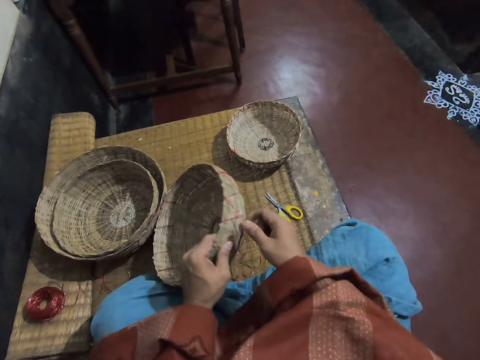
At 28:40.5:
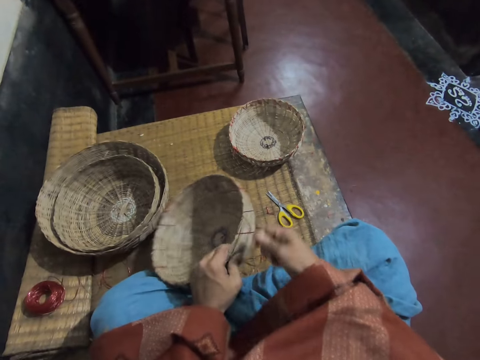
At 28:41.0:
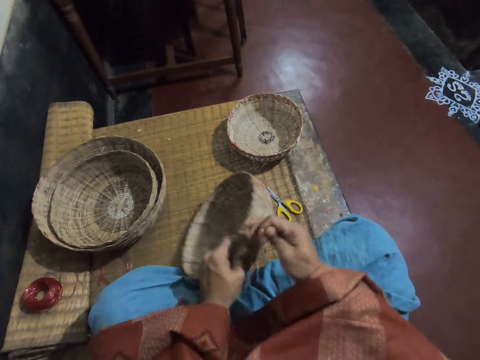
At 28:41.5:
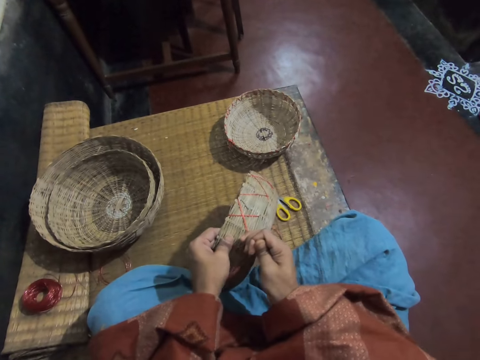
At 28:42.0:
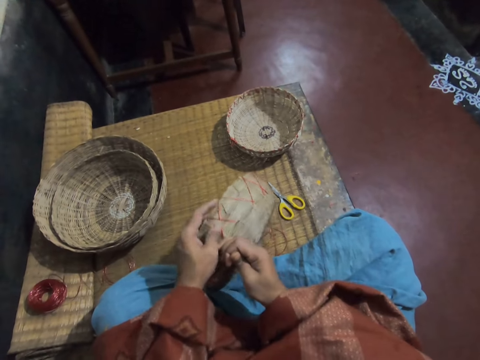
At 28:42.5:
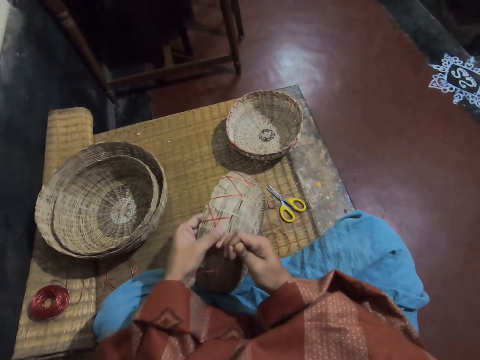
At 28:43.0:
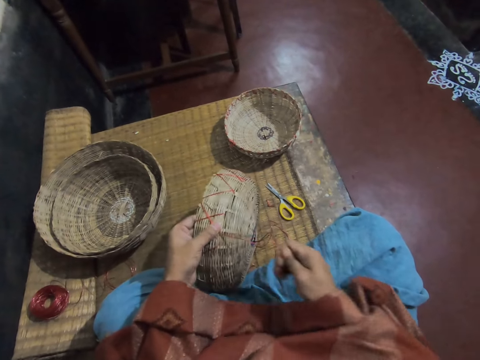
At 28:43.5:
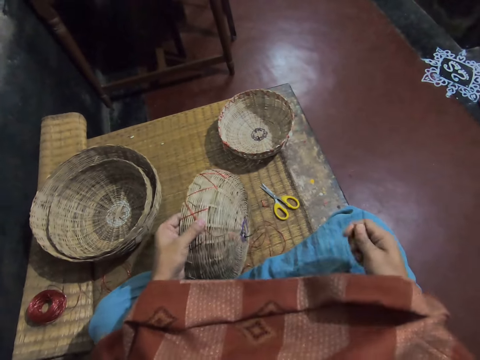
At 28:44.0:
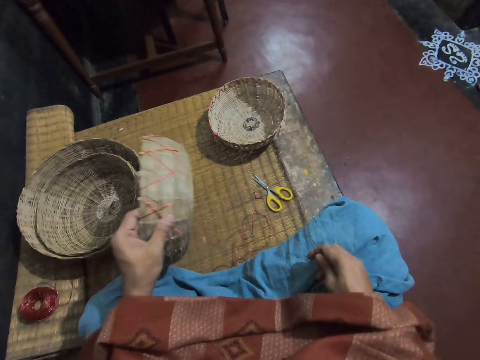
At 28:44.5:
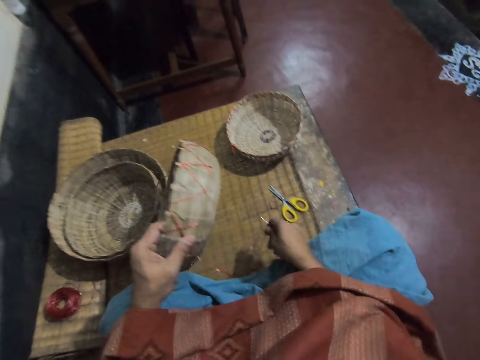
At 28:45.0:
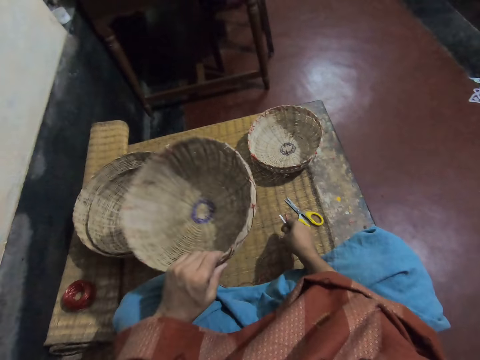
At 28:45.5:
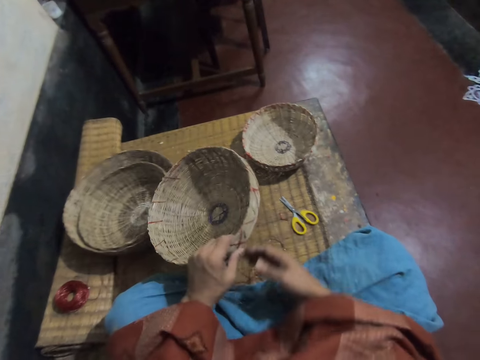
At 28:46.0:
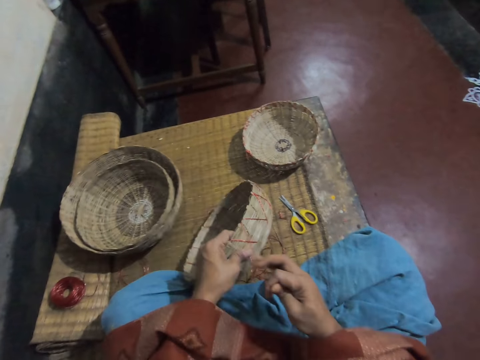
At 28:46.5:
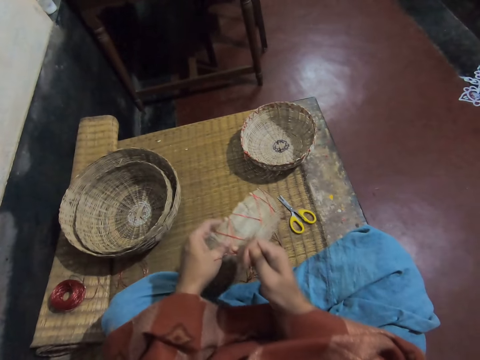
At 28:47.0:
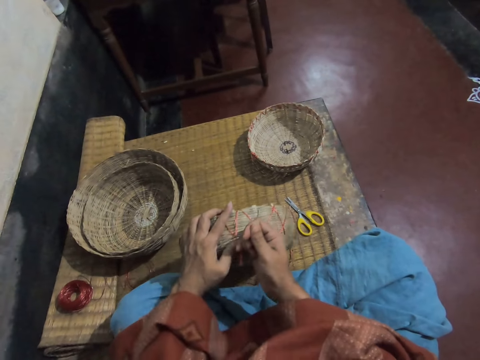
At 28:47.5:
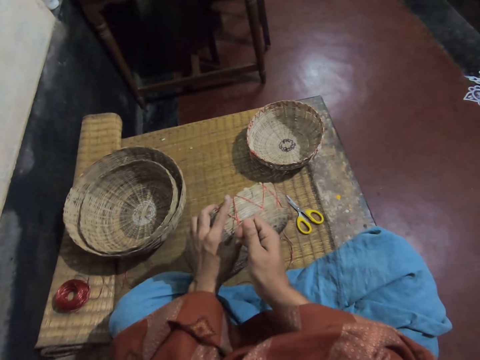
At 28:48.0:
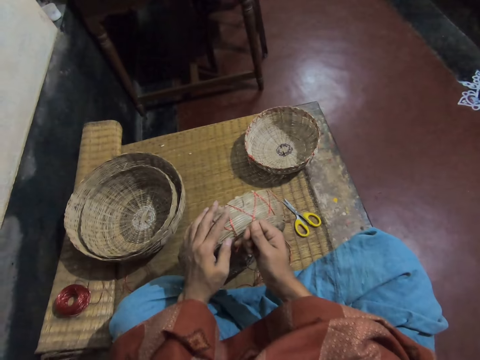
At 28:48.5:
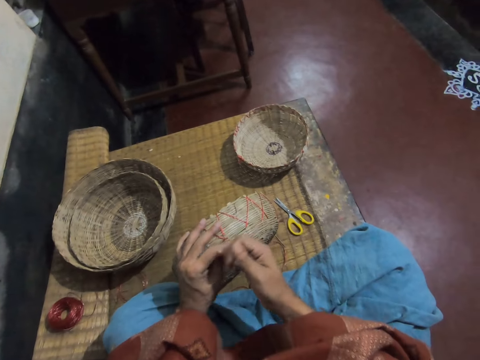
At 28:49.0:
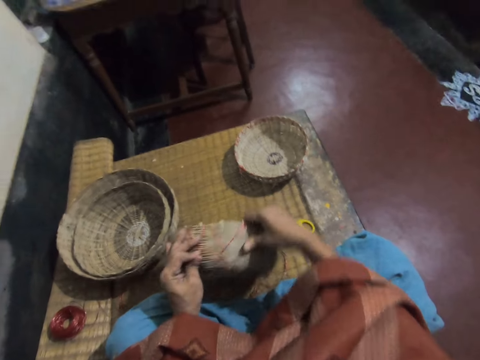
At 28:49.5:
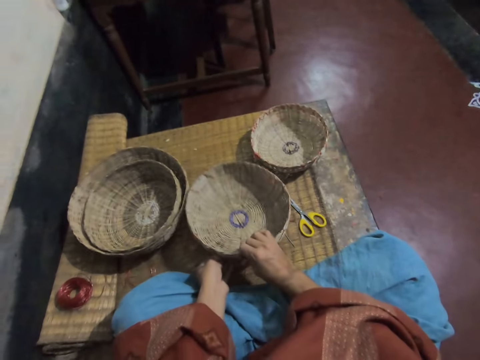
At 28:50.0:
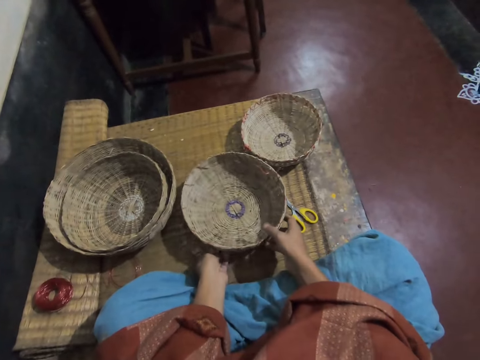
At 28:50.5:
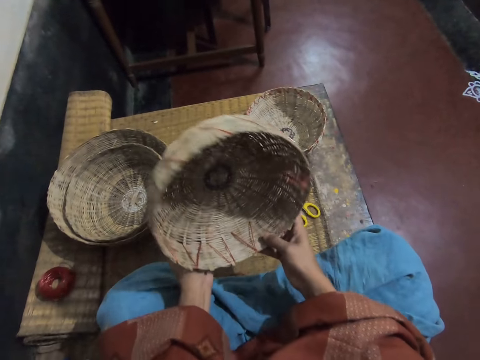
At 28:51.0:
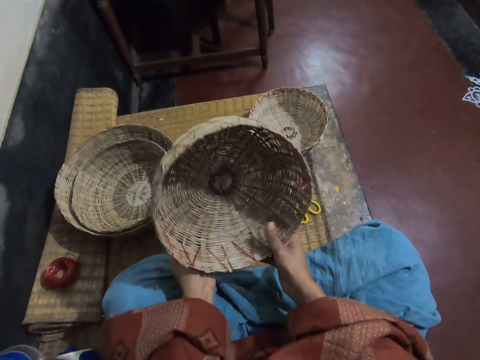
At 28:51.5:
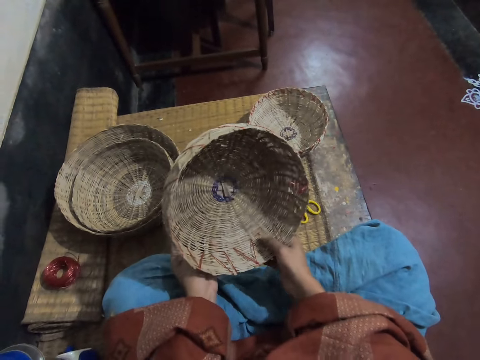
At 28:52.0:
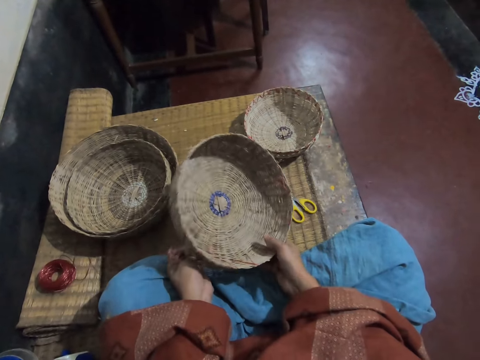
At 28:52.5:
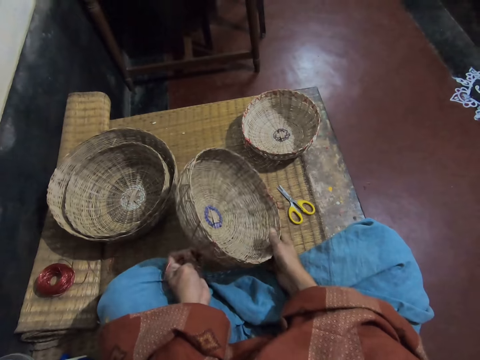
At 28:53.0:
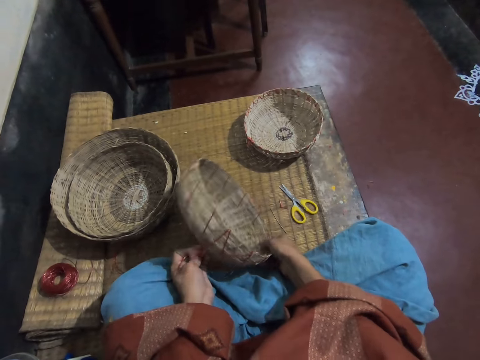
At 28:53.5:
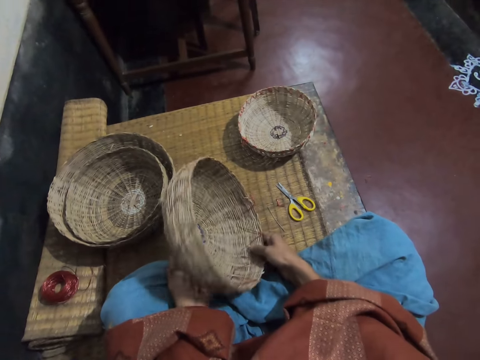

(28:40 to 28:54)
The camera wearer picks up the thread. They adjust the thread on the basket. They pull the thread. They turn a basket. They put a needle on the mat. They adjust the thread on the basket. They pull the thread. They turn the basket. They put the basket on the mat. They pick up the basket. They look at the basket.

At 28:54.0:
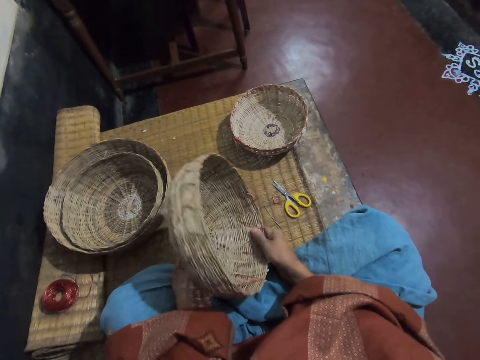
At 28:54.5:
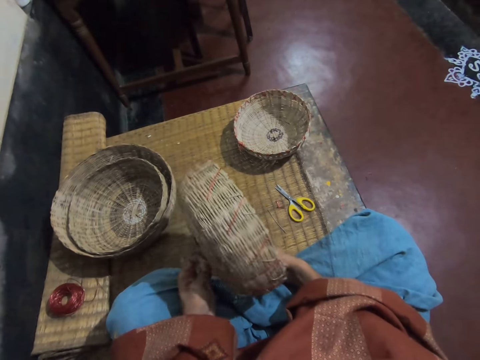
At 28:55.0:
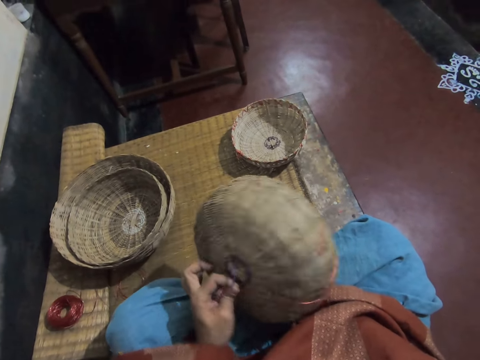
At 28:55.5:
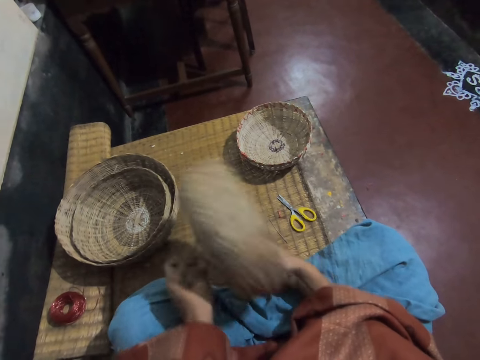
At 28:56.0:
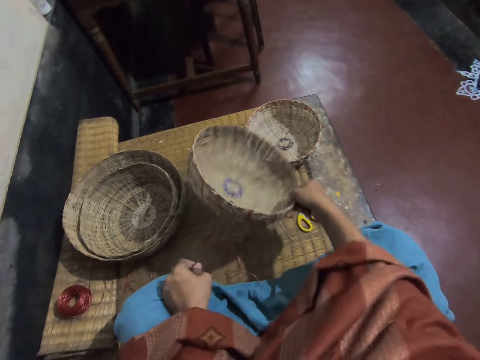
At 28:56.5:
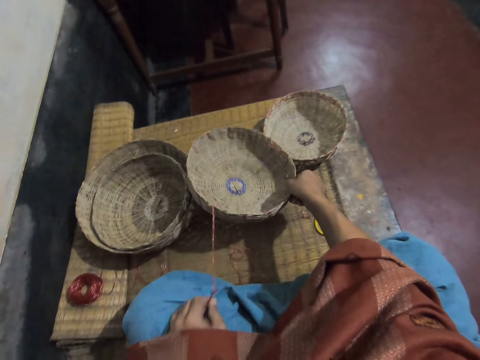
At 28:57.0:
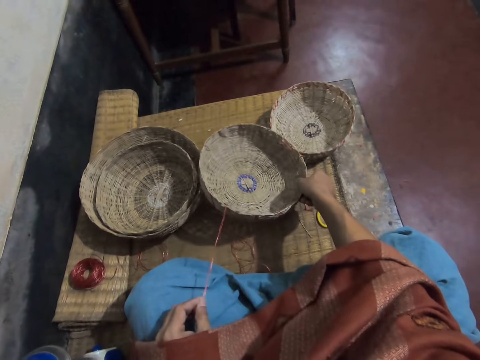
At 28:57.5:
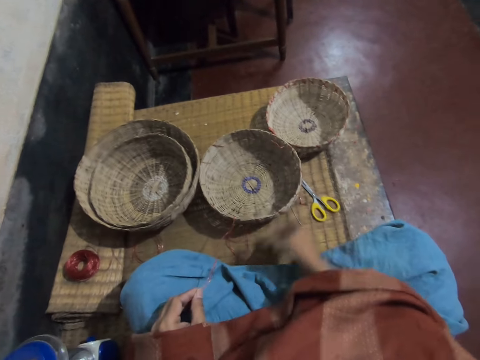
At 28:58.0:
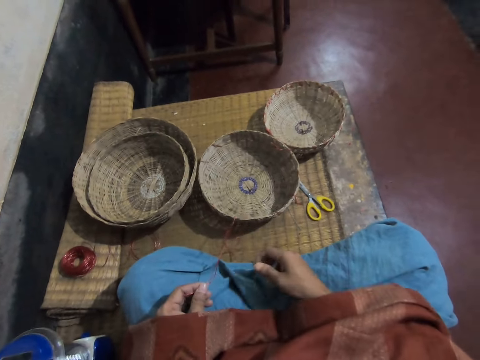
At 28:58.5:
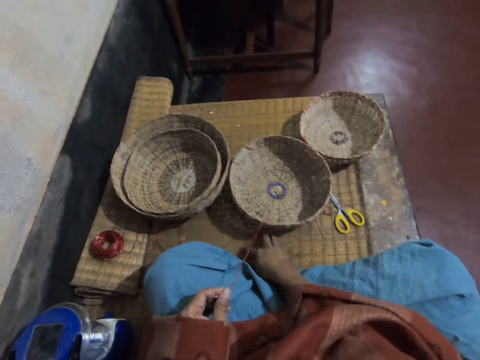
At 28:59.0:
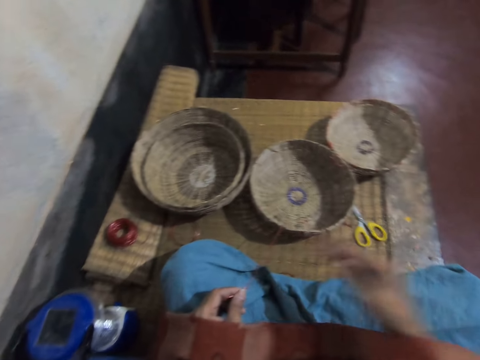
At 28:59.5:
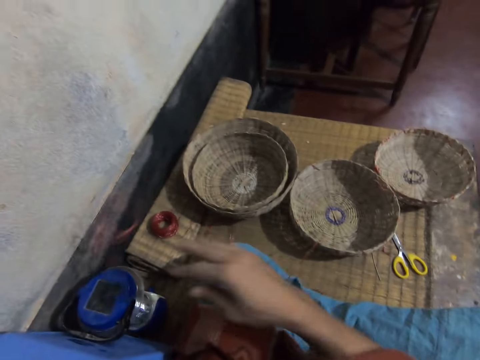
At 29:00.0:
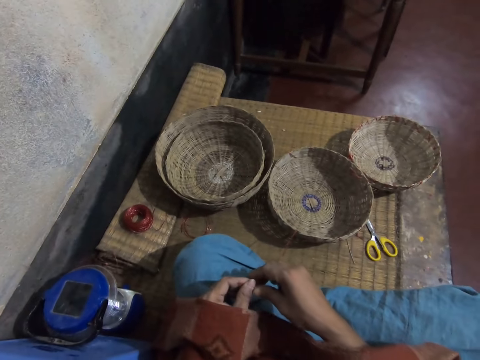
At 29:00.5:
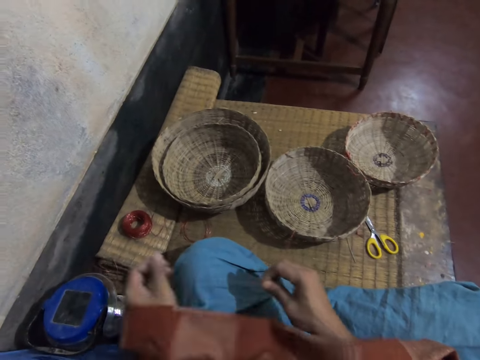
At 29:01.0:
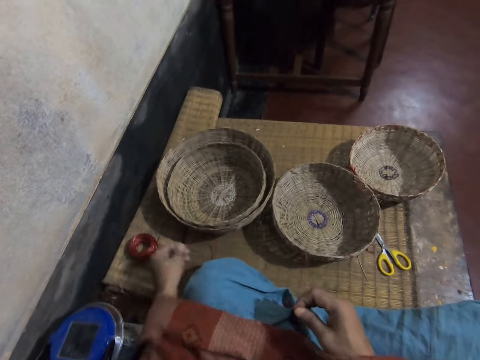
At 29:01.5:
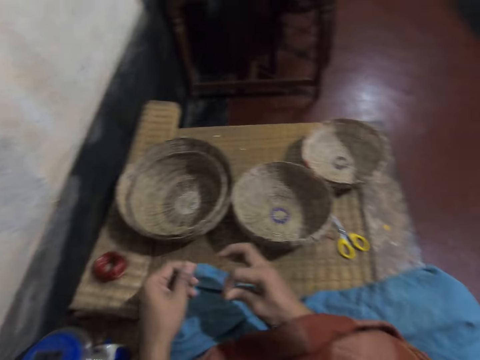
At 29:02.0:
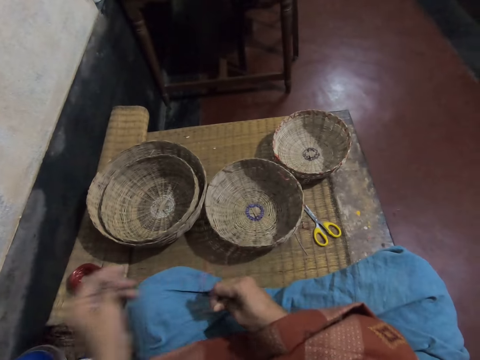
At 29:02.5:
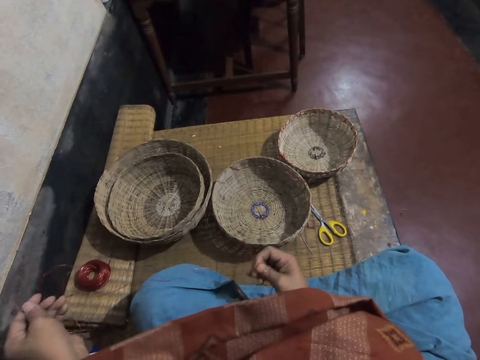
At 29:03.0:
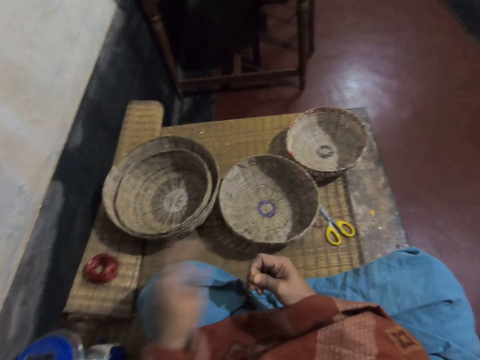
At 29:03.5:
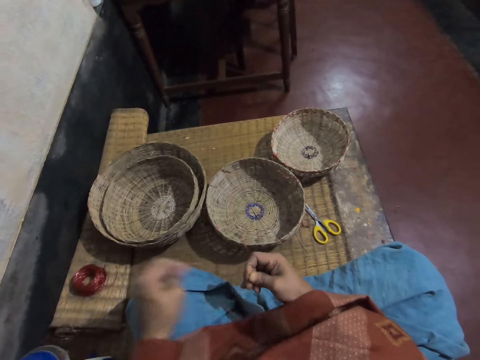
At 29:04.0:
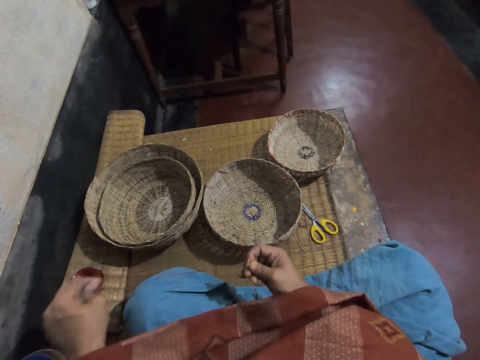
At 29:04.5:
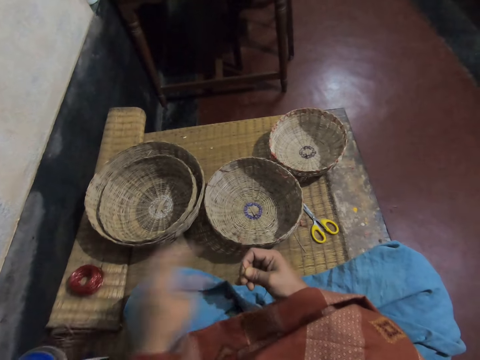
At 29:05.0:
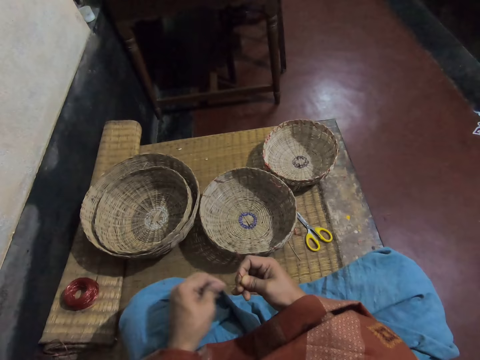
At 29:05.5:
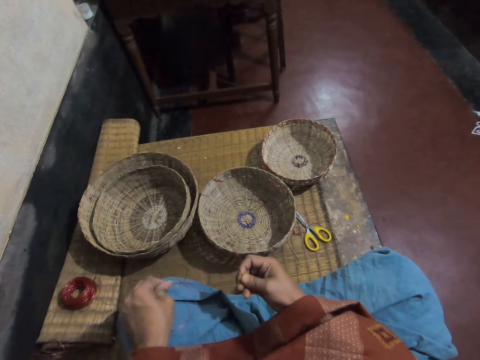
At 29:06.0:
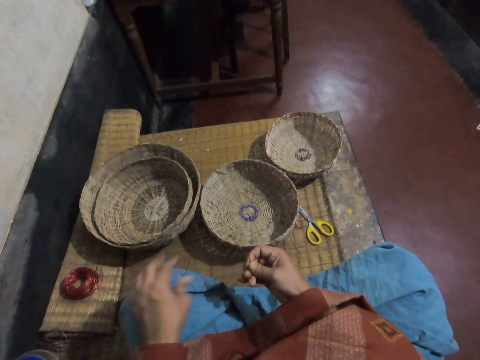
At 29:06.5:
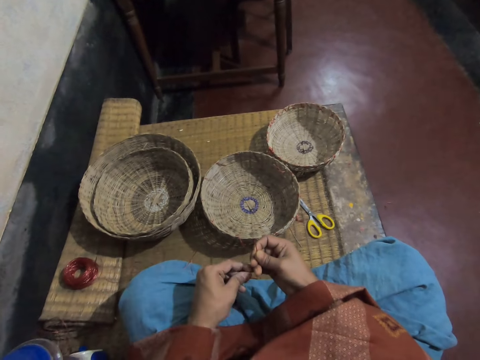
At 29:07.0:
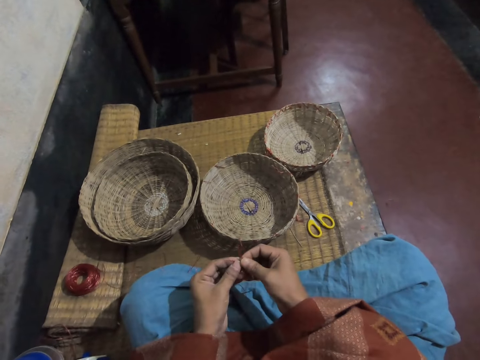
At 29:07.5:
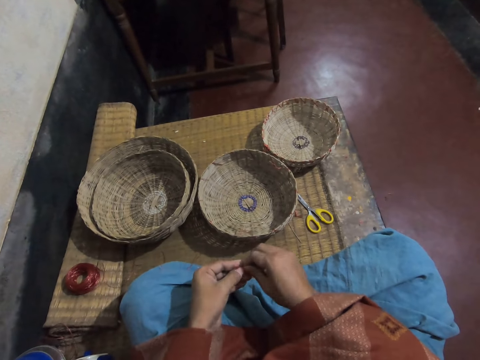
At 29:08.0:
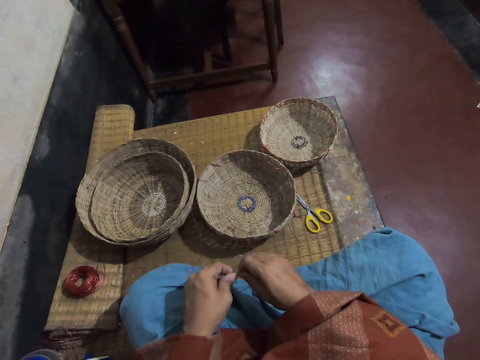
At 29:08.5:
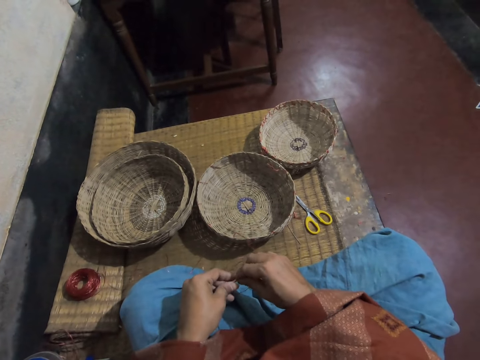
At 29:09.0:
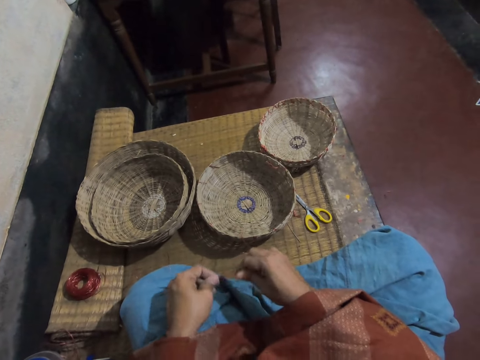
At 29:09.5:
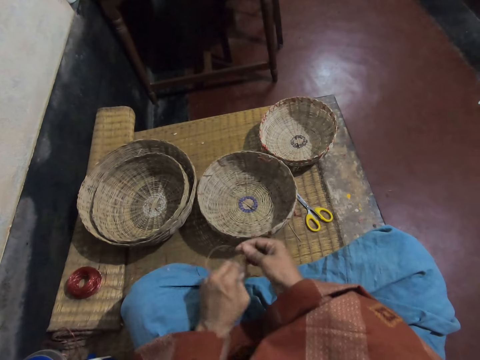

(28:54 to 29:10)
The camera wearer turns the basket. They put the basket on the mat. They hold a thread on the left hand. They pick up a piece of a thread on the right hand. They throw the piece of thread aside. They hold a needle from the left to the right hand. They pick up a thread. They put the thread on the right hand. They stretch the thread on the left hand. They tie the threads together with both hands.
